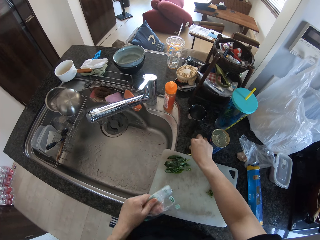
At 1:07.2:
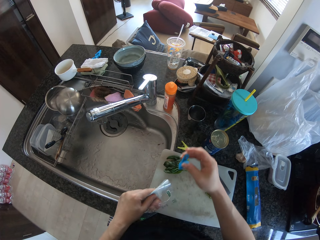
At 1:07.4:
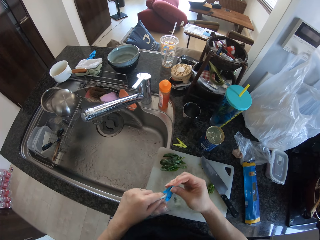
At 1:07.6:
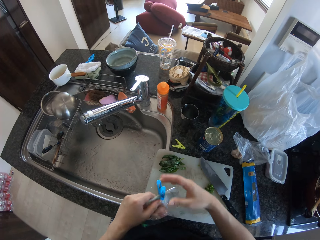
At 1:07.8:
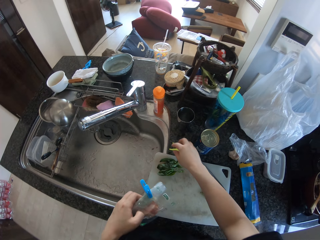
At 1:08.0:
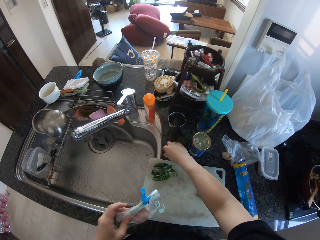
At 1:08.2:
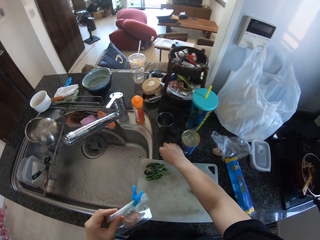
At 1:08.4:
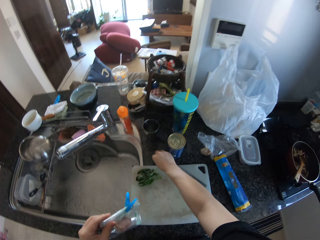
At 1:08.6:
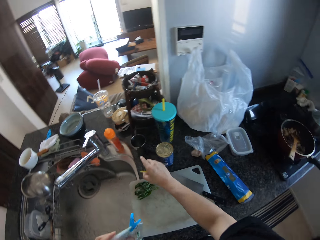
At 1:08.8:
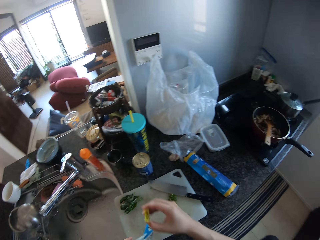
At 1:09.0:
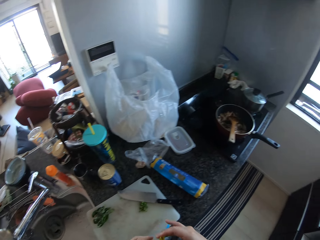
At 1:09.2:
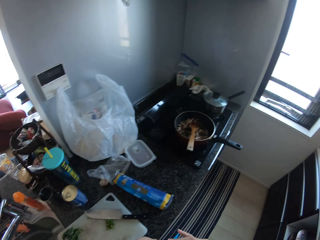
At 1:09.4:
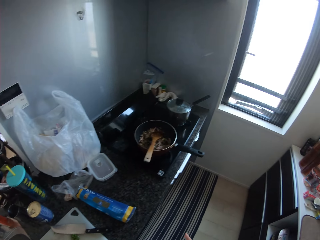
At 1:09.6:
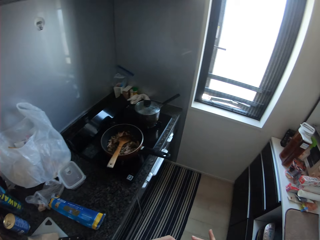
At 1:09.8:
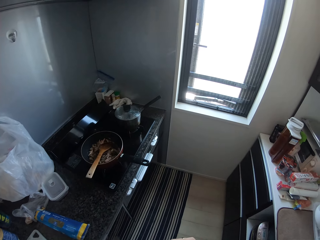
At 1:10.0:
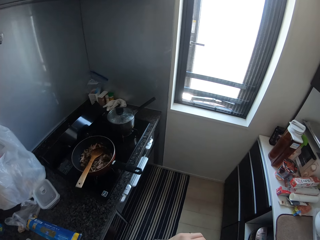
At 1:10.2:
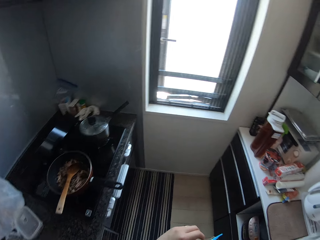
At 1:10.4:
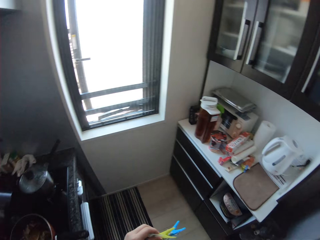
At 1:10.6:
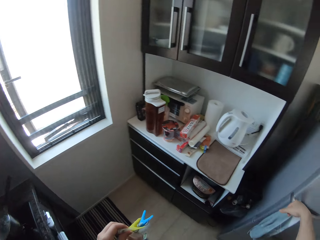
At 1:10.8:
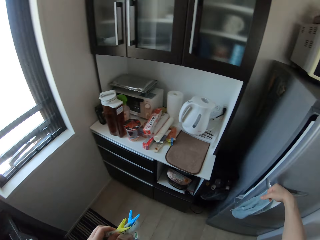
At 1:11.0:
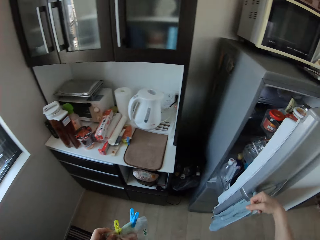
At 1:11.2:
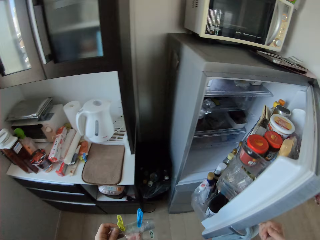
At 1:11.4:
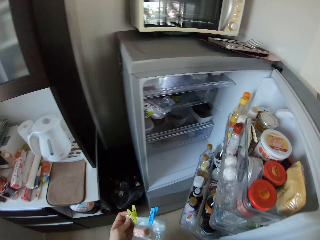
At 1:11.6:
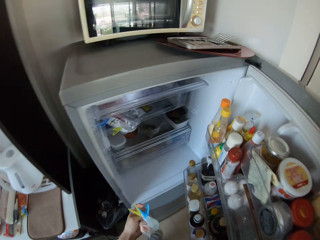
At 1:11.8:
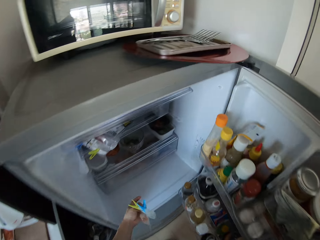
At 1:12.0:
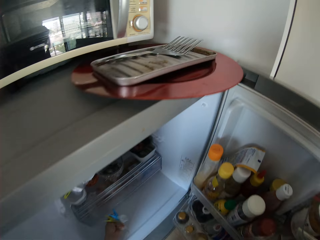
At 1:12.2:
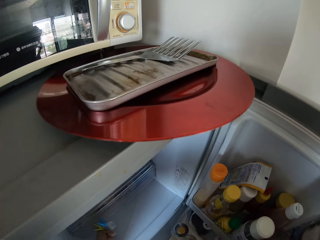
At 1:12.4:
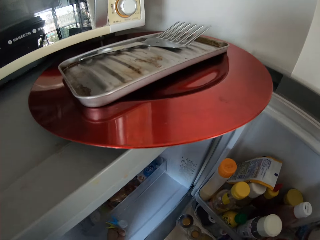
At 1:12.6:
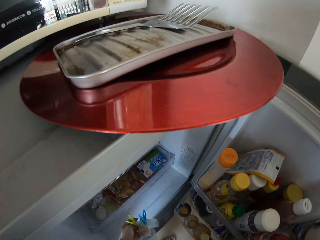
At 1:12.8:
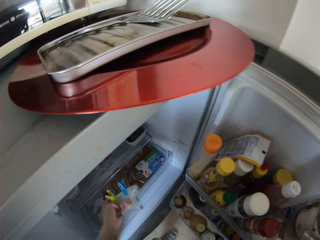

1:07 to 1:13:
The camera wearer pegs the wrapper with the peg in her right hand. She picks up another peg from the table with her right hand. She walks. She opens the fridge with her right hand. She pulls out the crisper of the fridge with her left hand.

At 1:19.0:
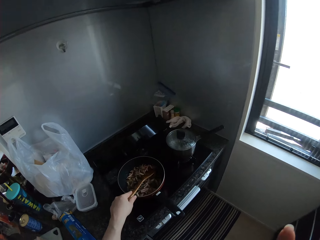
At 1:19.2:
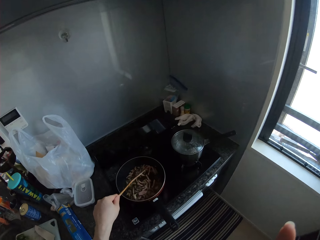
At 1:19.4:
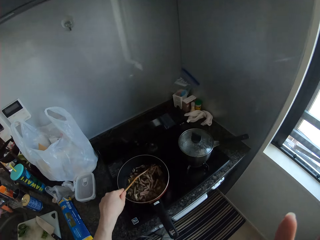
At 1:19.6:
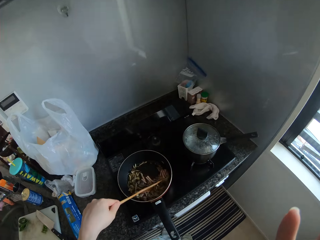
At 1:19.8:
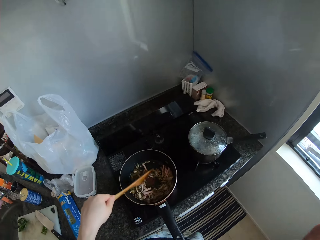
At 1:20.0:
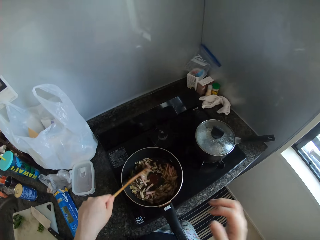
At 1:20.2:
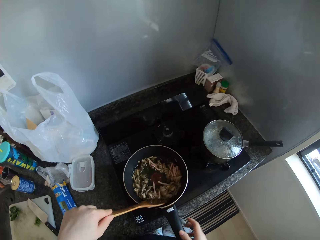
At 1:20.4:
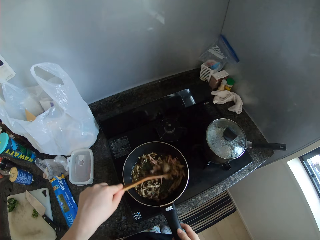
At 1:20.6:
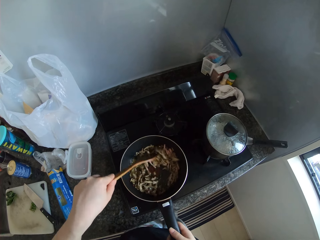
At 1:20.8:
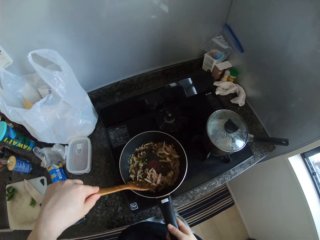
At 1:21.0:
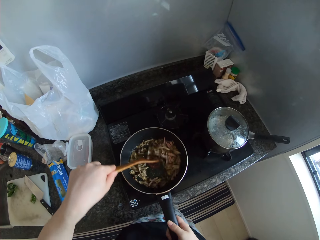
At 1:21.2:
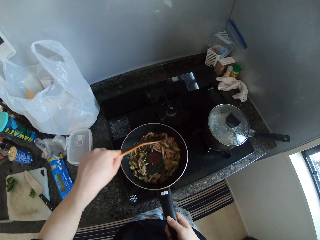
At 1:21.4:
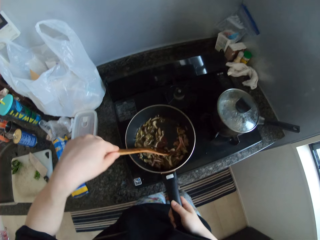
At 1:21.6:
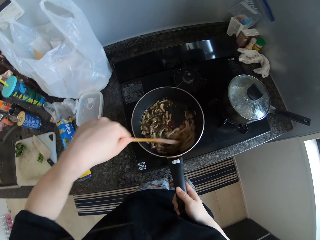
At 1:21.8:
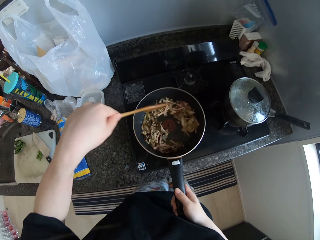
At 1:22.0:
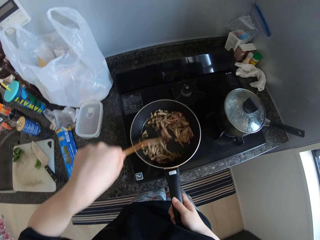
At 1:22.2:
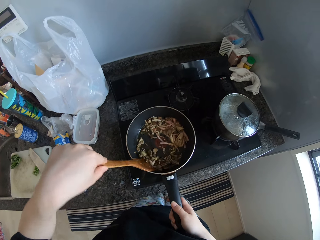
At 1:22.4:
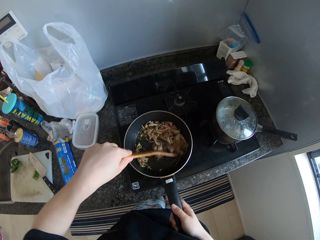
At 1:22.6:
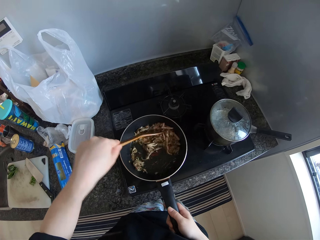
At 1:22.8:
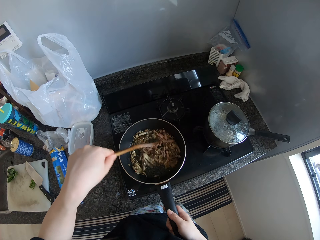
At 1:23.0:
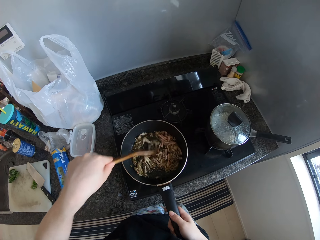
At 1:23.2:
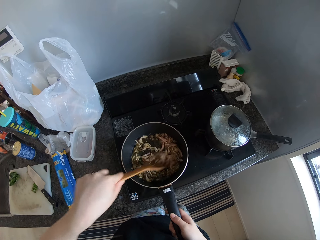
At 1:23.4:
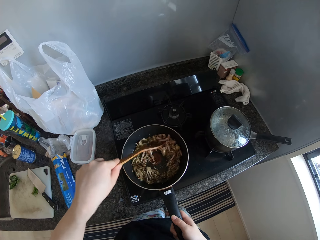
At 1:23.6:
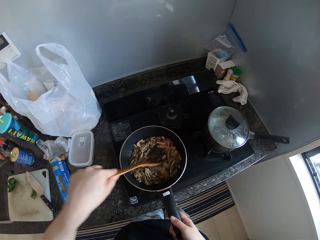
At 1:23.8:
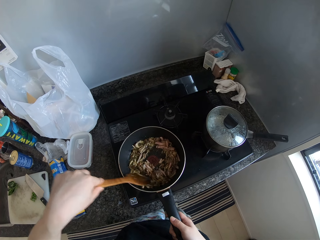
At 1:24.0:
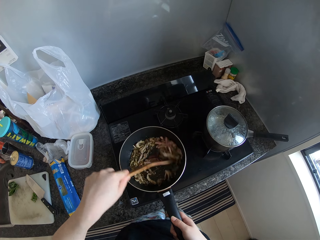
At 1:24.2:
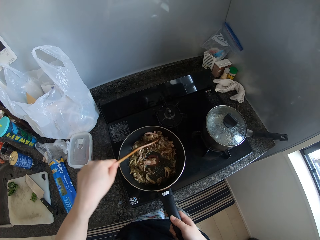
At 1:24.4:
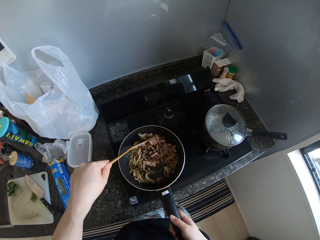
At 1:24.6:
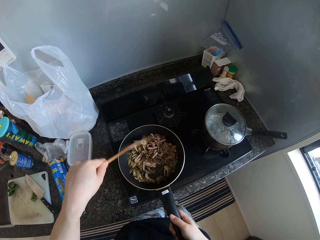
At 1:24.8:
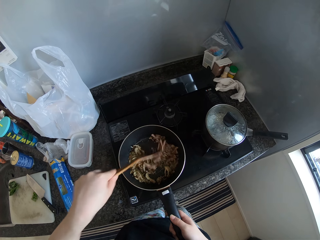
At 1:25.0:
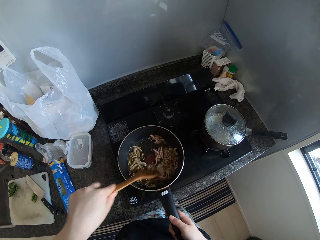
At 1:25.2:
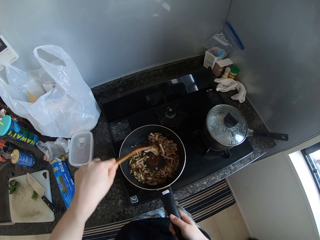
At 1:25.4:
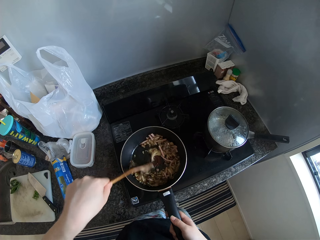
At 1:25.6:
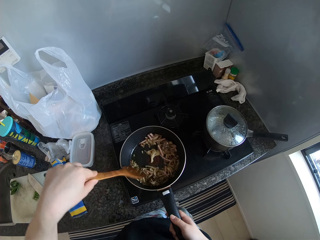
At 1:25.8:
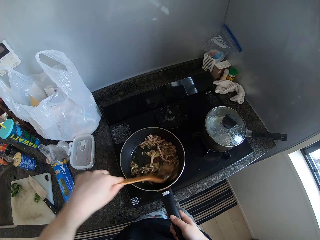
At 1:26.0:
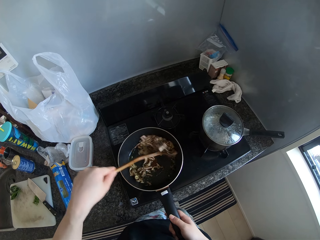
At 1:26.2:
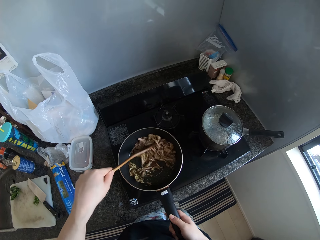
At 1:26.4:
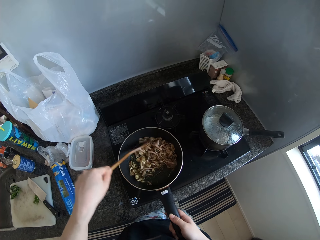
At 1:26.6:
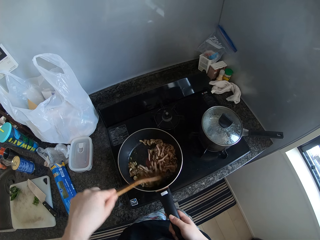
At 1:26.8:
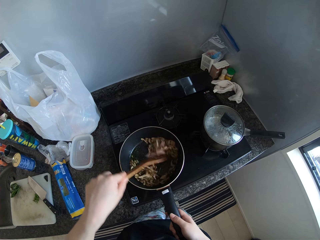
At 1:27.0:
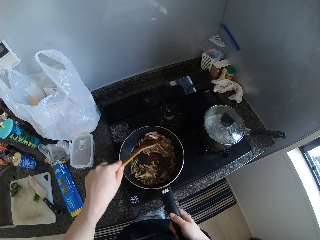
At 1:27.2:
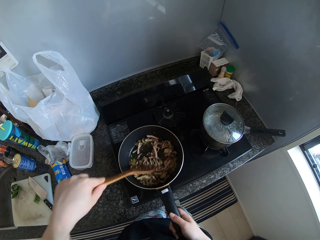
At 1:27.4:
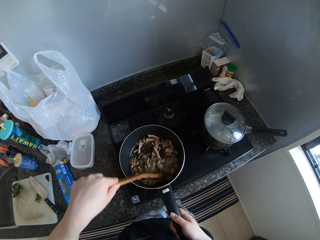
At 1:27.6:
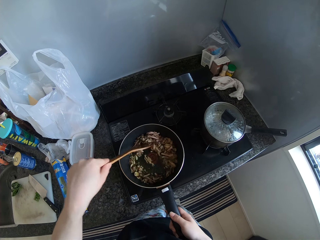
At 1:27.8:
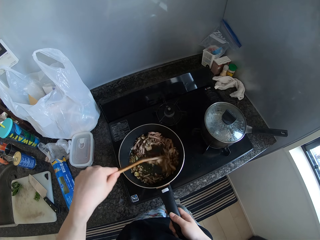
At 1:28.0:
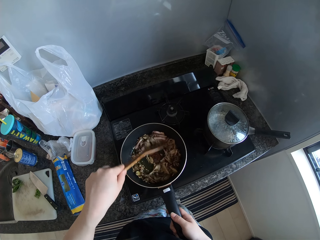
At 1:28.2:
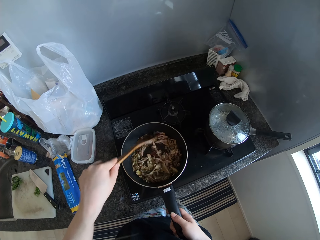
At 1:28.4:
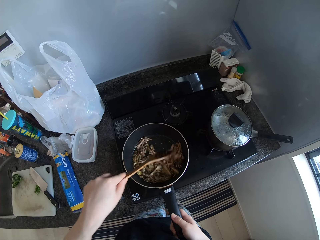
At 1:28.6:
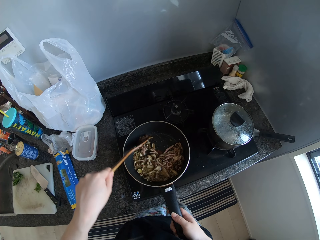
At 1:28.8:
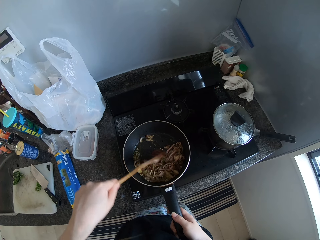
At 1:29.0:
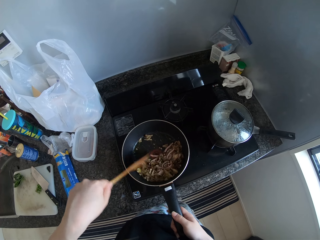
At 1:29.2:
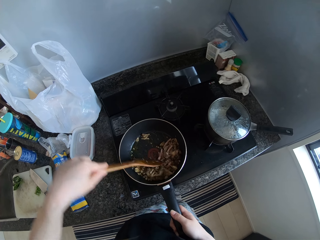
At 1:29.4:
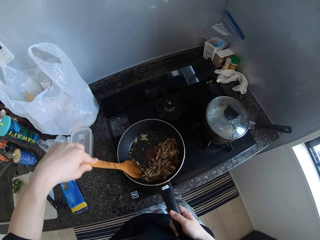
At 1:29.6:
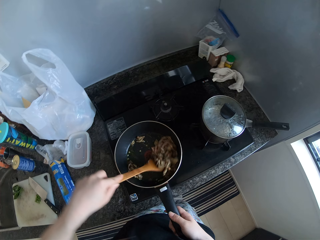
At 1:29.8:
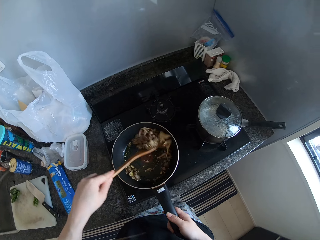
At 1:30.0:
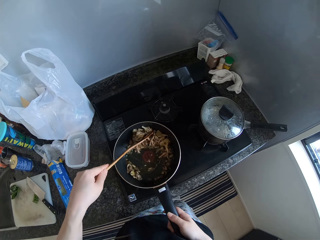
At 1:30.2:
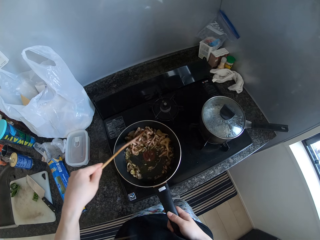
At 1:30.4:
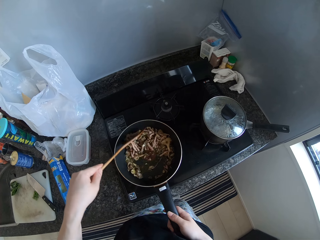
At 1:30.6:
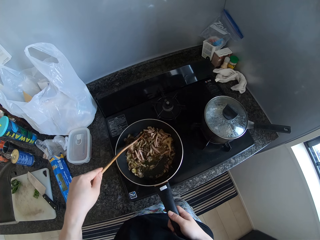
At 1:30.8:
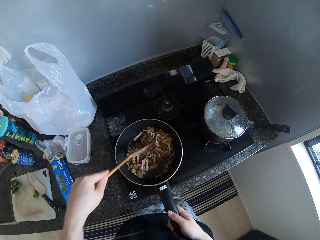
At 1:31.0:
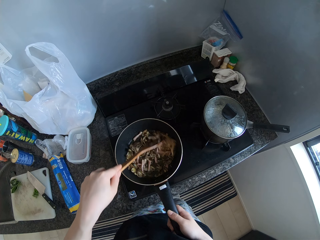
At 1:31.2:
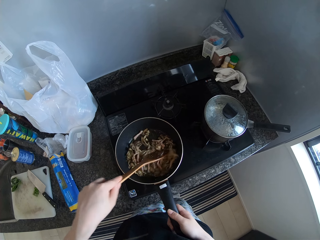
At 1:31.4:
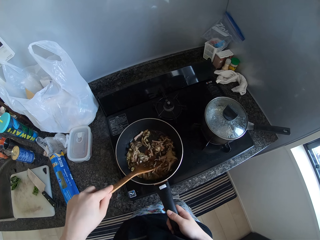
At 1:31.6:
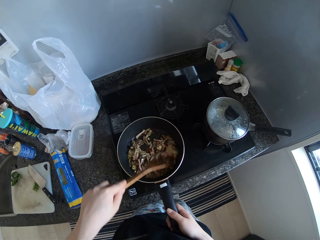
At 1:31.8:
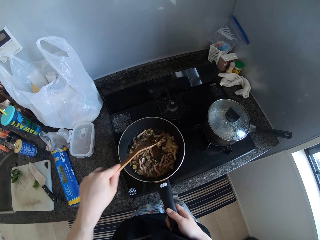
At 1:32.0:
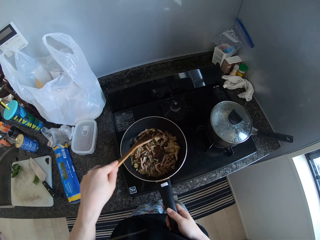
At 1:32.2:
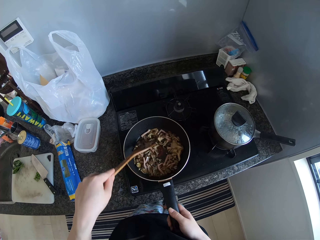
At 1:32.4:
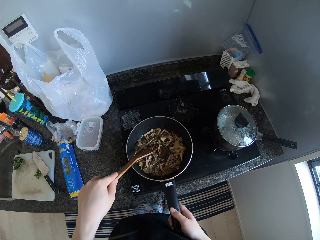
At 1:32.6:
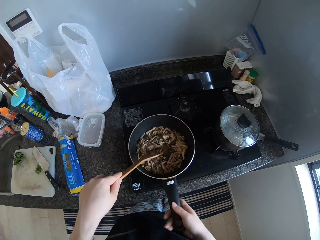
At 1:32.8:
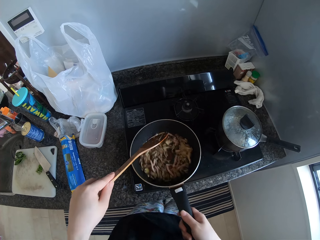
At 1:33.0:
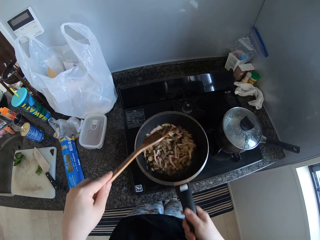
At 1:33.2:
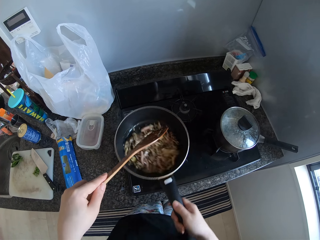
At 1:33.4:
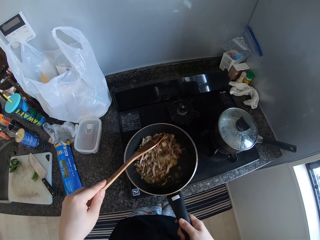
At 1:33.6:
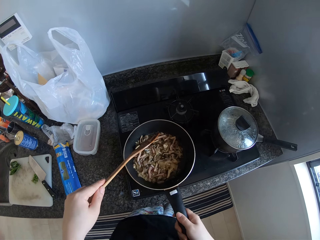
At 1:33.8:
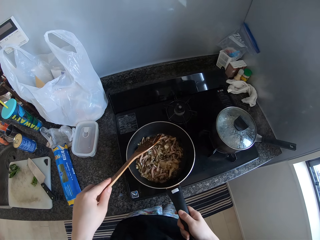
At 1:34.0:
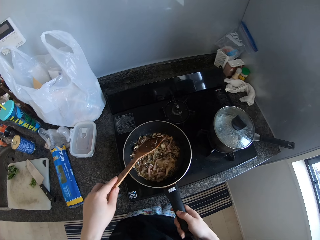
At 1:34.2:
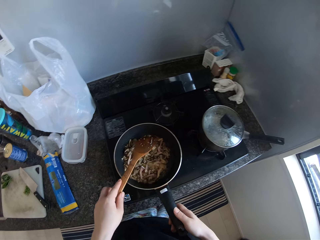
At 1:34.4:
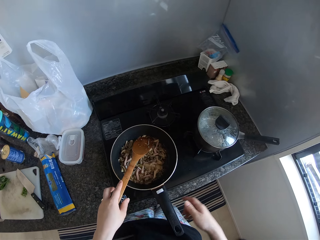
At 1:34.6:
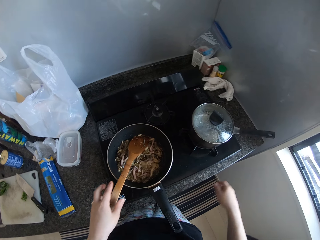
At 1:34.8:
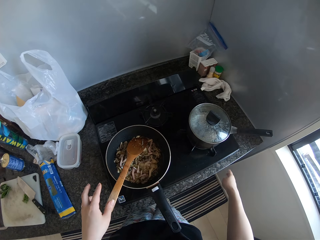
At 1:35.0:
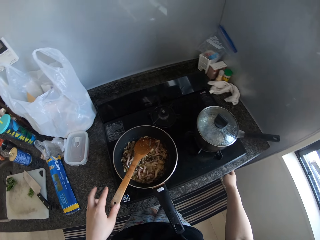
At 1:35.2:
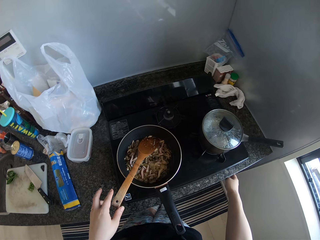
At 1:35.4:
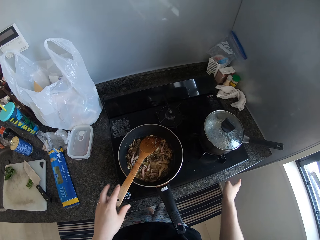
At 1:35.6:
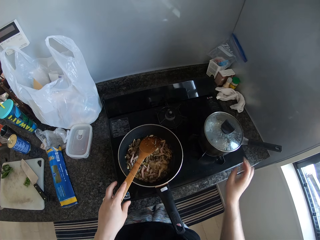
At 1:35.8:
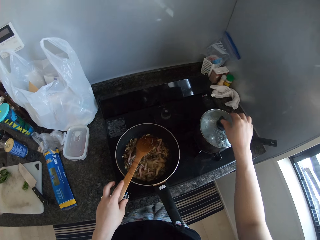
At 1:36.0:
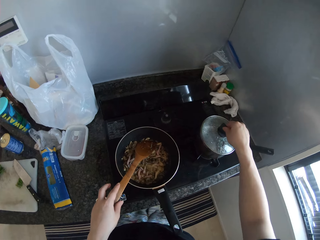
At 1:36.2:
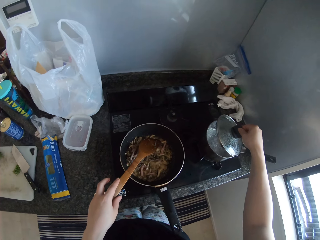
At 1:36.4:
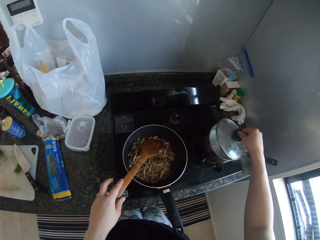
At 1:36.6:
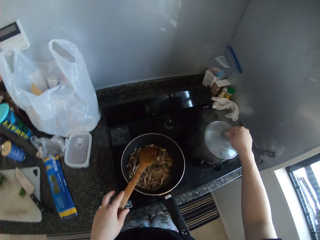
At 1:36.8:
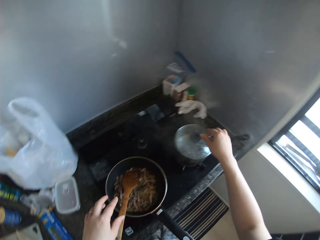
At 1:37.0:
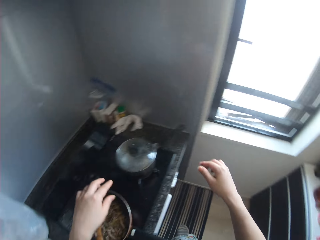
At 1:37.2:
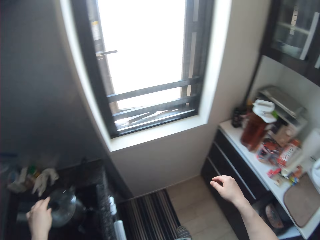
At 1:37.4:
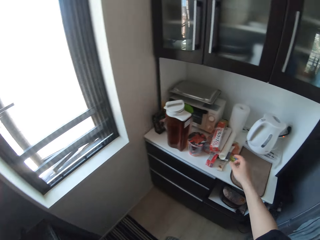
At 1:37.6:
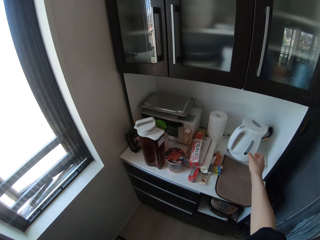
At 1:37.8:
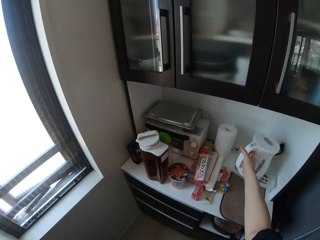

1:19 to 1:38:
The camera wearer stir fries the food in the frying pan with the spoon in her left hand. She holds the handle of the frying pan with her right hand. She shakes the frying pan. She puts the frying pan on the cooker. She moves her hand away from the wooden spoon. She moves her hand away from the frying pan. She touches the edge of the table with her right hand. She touches the cooker knob. She opens the cover of a pot on the cooker with her right hand. She holds the wooden spoon. She closes the cover of the pot on the cooker with her right hand. She moves a hand away from the wooden spoon.
